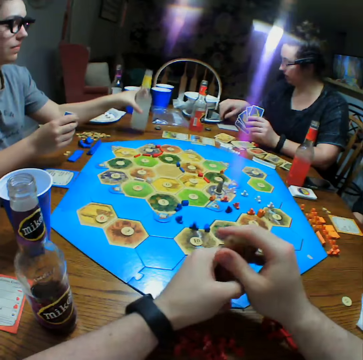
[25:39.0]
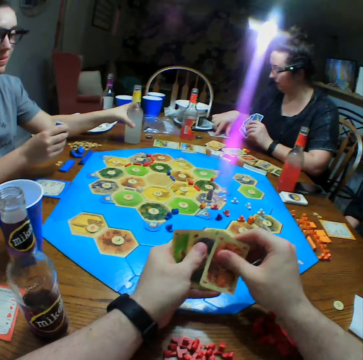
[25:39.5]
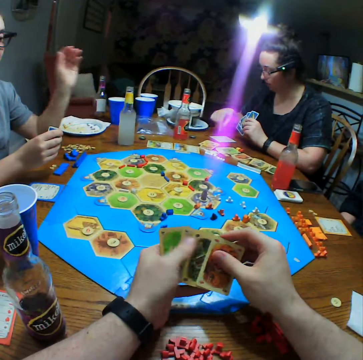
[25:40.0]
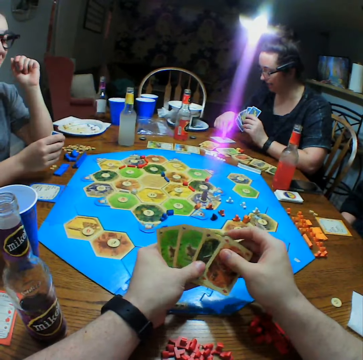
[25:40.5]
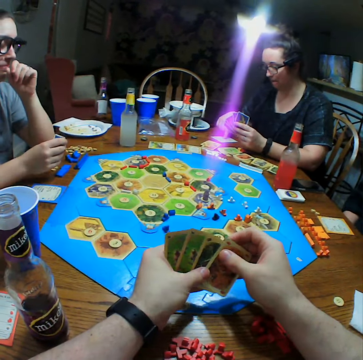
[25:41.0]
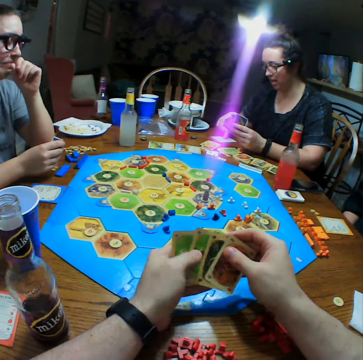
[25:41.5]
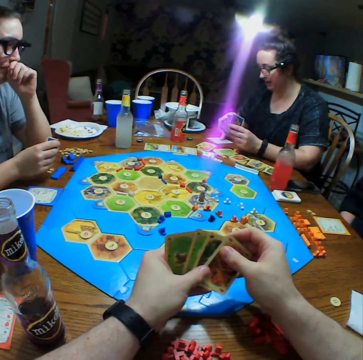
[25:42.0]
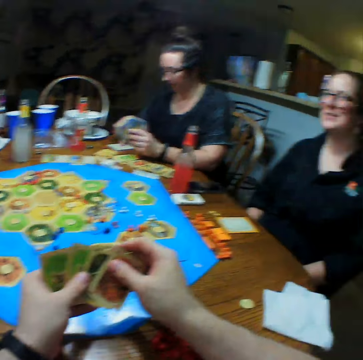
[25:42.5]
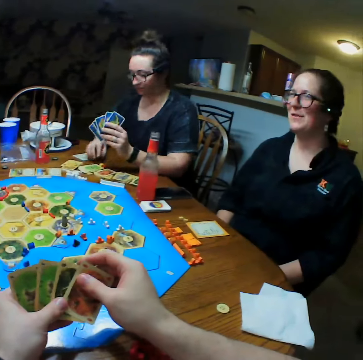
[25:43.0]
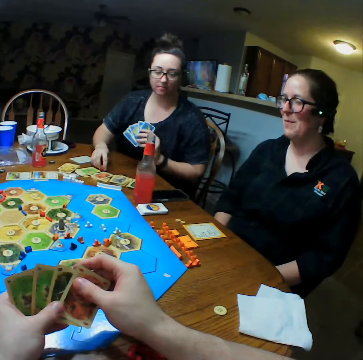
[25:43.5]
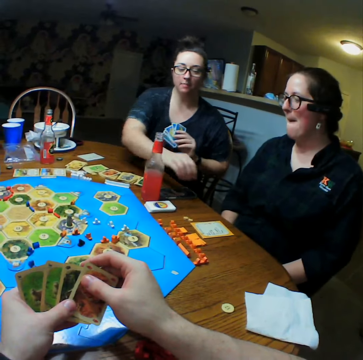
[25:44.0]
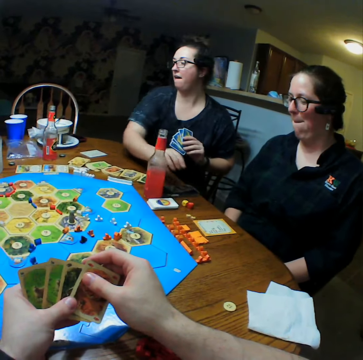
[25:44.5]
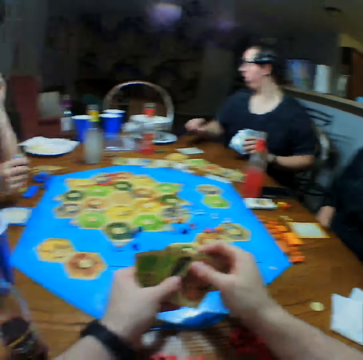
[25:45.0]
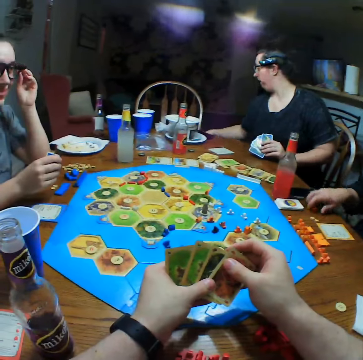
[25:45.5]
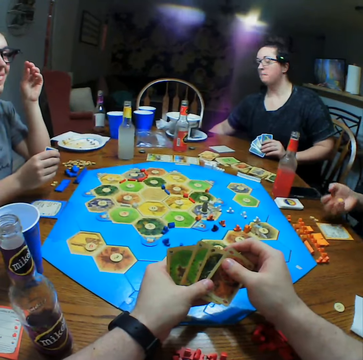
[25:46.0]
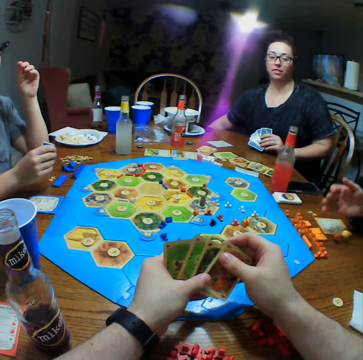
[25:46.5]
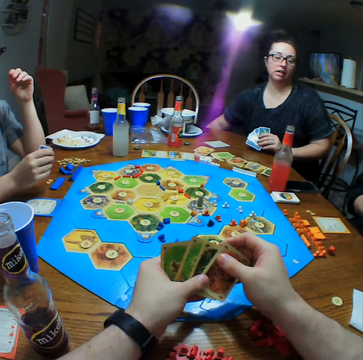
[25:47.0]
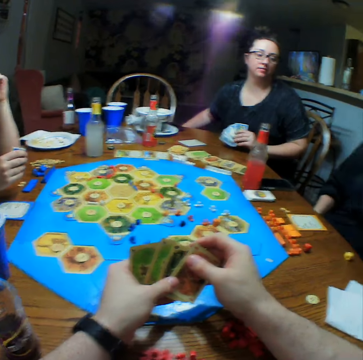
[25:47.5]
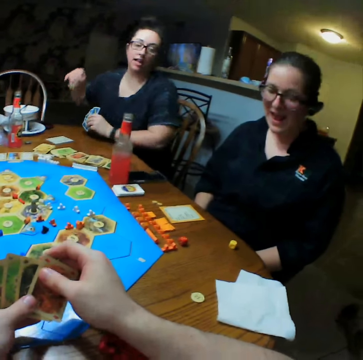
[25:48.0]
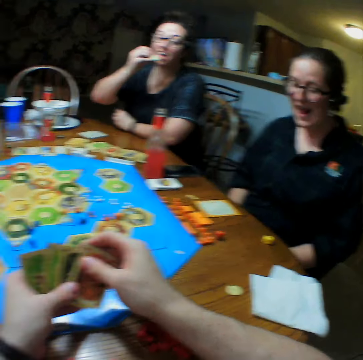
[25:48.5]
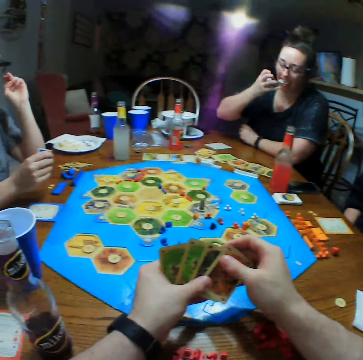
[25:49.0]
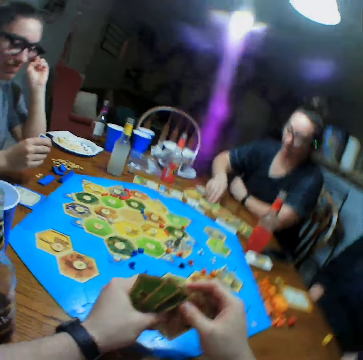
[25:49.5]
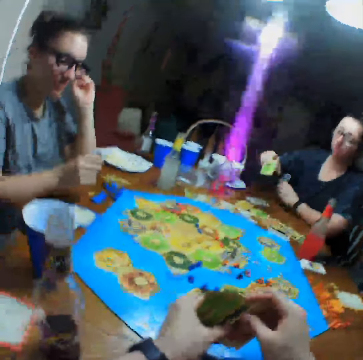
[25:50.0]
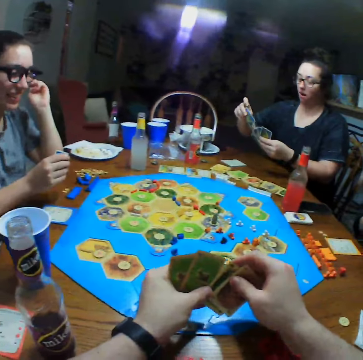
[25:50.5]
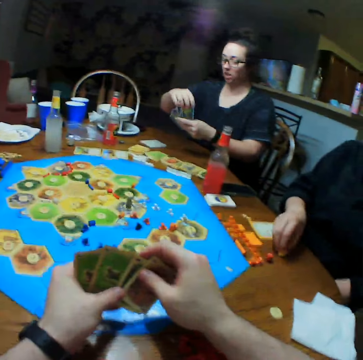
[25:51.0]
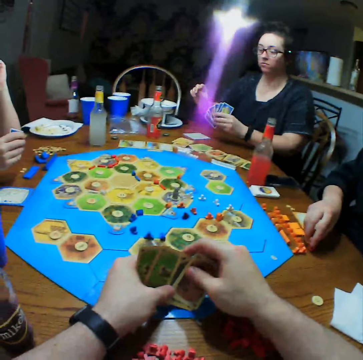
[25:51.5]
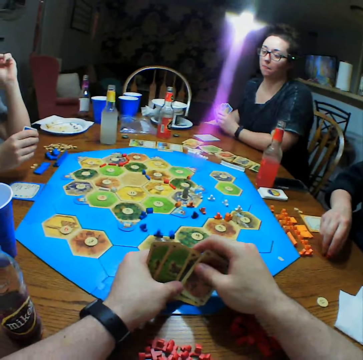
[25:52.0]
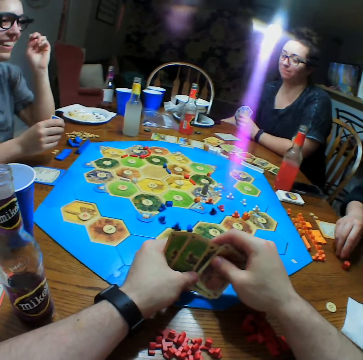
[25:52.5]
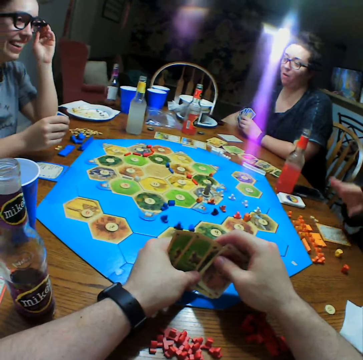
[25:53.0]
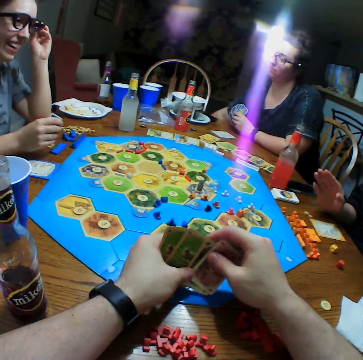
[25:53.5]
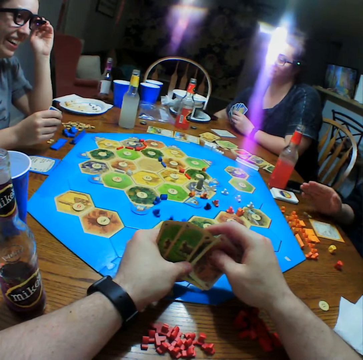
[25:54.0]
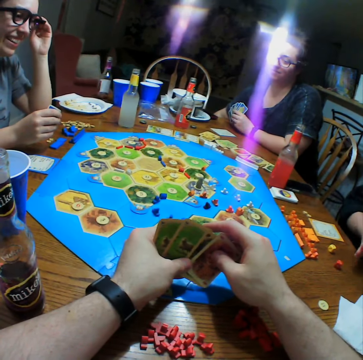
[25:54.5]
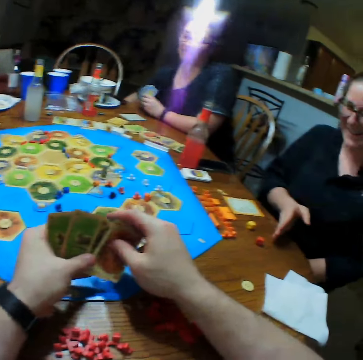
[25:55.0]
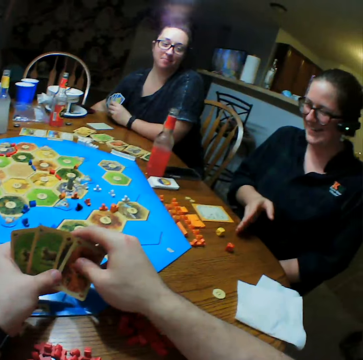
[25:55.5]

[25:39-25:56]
A person puts a bottle on the table. The camera wearer selects cards. Another person points at the card, looks at the card, picks up dice, and puts the dice on the table. A third person takes the dice on the table and throws the dice on the table. The second person picks up crisps, eats the crisps, and takes the card on the table. The third person holds the dice and moves a hand.

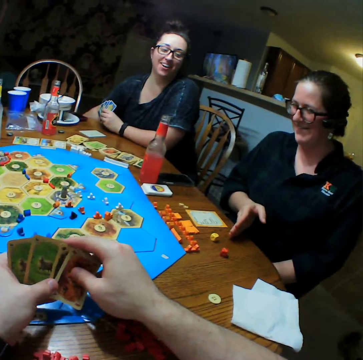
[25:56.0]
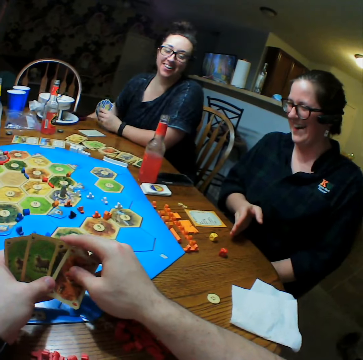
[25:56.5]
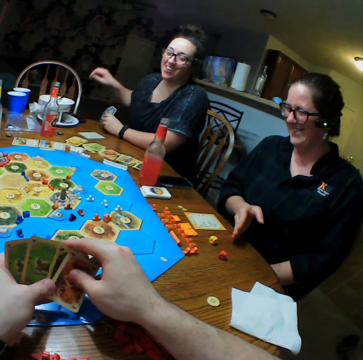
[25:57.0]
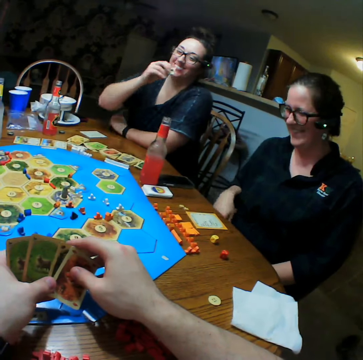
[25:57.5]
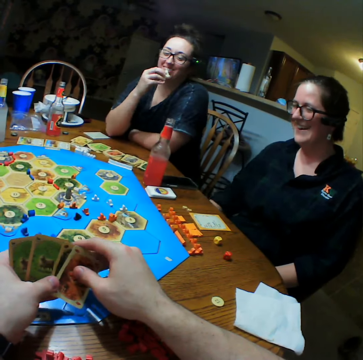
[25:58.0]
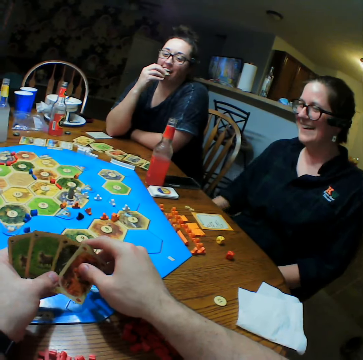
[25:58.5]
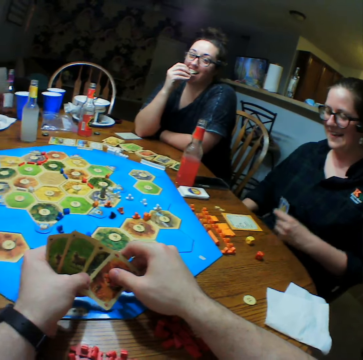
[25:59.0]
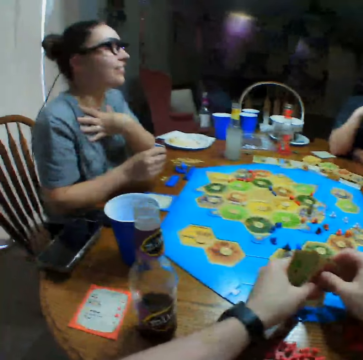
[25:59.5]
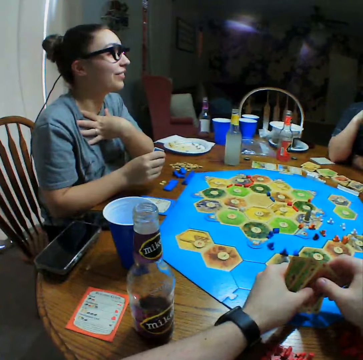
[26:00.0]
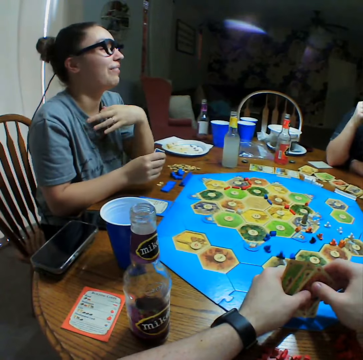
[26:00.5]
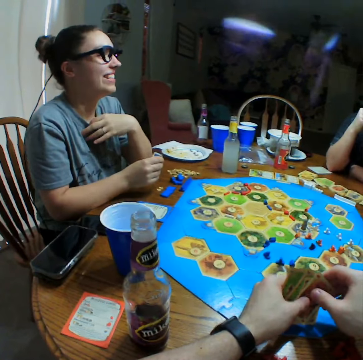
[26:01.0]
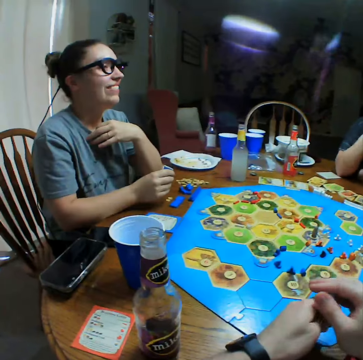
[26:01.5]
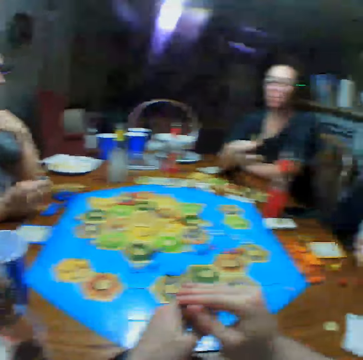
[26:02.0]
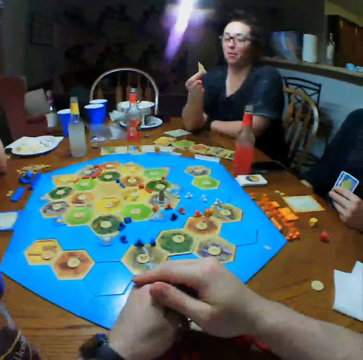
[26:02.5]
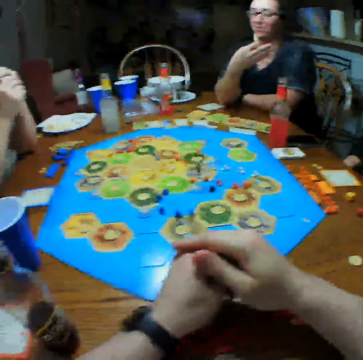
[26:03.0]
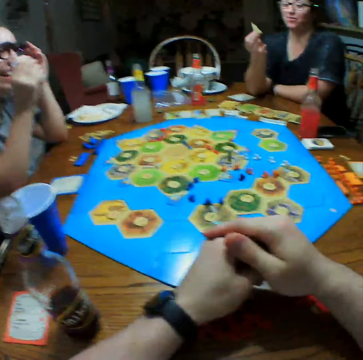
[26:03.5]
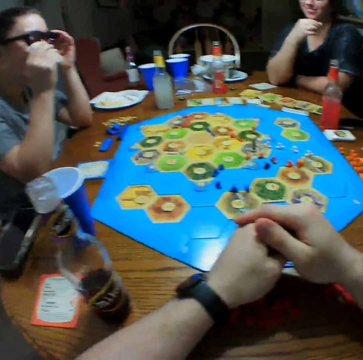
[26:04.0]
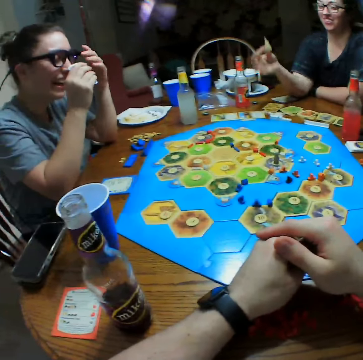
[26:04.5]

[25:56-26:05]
A person picks up crisps and eats the crisps. Another person interacts with a third person. The first person holds the crisps. The second person holds eye glasses.

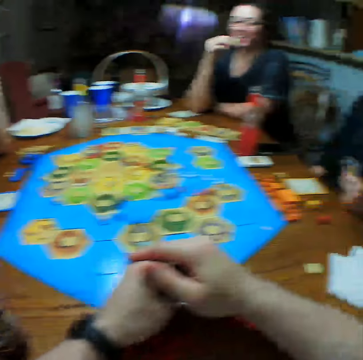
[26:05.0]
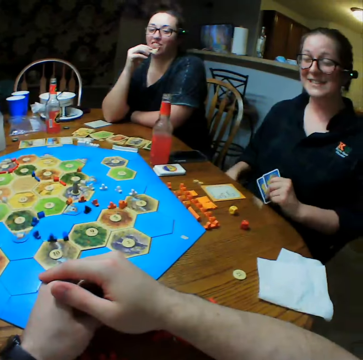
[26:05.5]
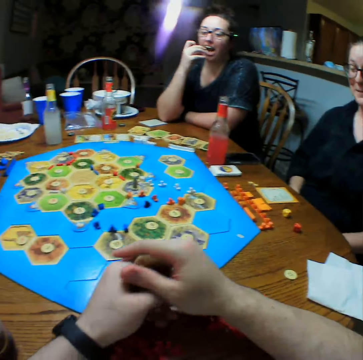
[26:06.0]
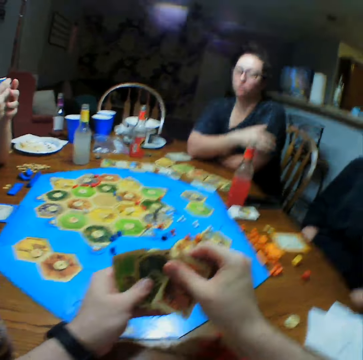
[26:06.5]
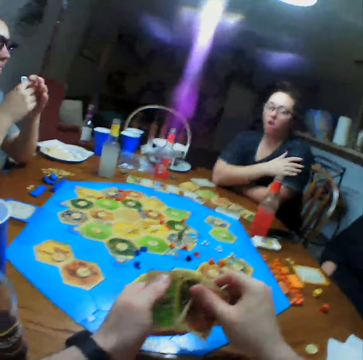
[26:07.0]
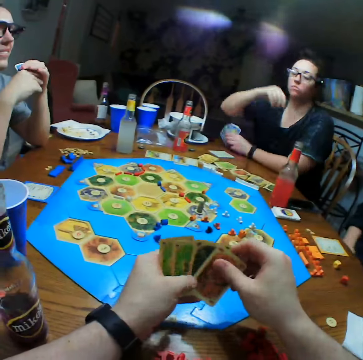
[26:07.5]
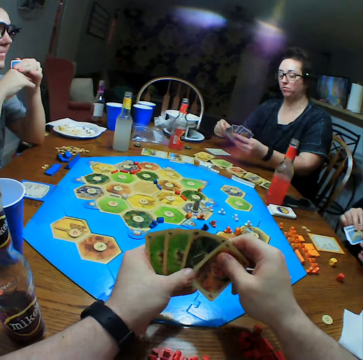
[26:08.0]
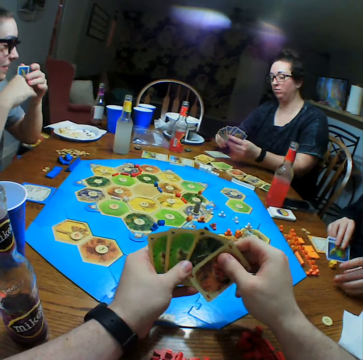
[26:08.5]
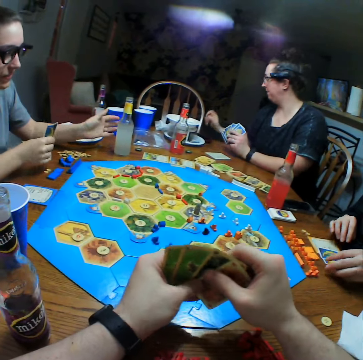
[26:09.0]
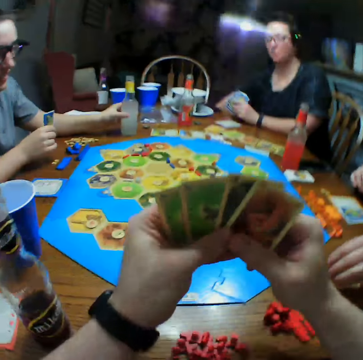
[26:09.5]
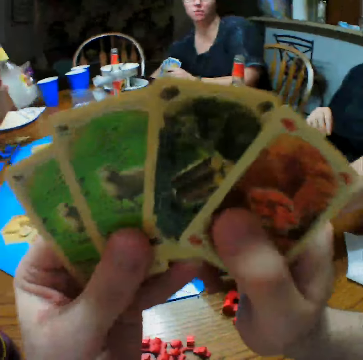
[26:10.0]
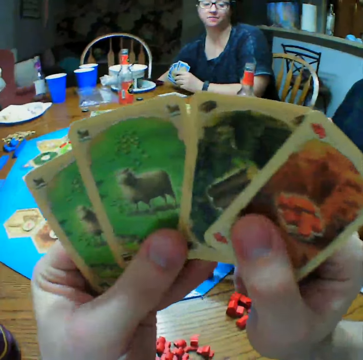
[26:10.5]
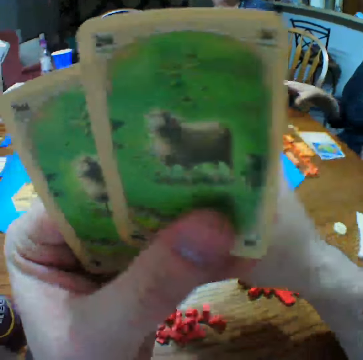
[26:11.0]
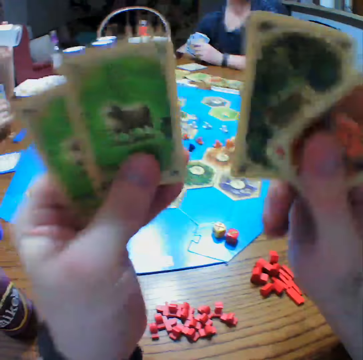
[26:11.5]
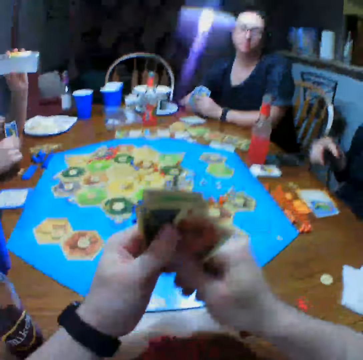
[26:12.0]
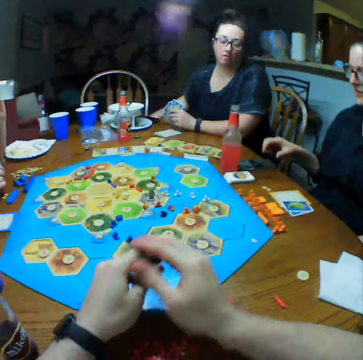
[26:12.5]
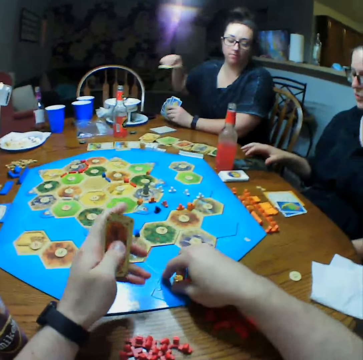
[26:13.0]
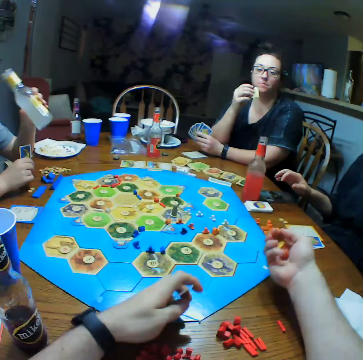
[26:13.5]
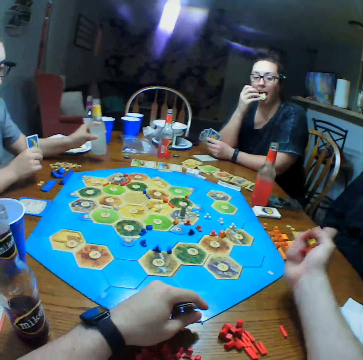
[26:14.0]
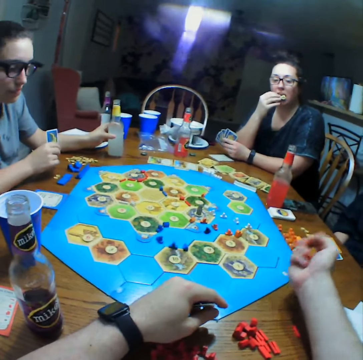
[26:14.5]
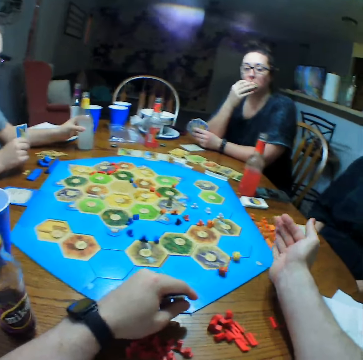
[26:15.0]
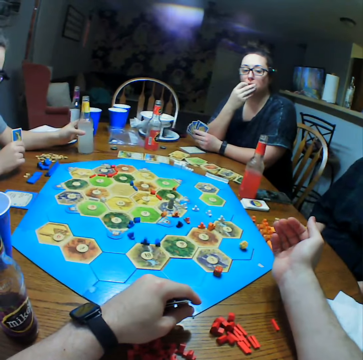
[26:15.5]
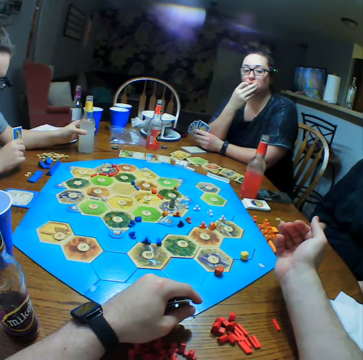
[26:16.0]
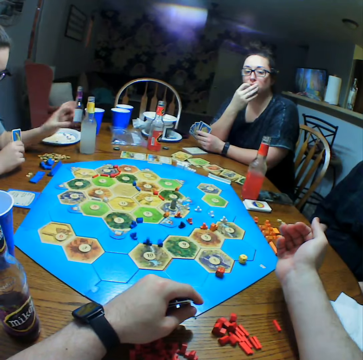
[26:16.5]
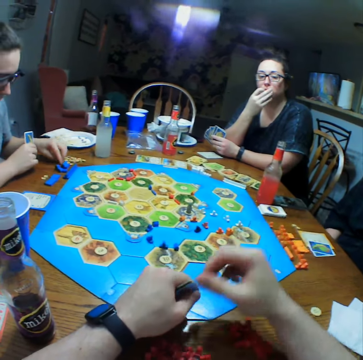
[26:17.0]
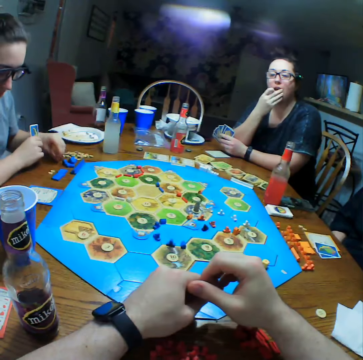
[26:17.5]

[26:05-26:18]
A person eats crisps. Another person rests hands. The camera wearer selects cards. The first person selects cards and puts the card on the table. A third person holds a bottle and takes the bottle. The camera wearer selects cards. The first person takes the crisps. The camera wearer takes dice on the table, shakes the dice, and throws the dice on the table. The third person puts the bottle on the table.
